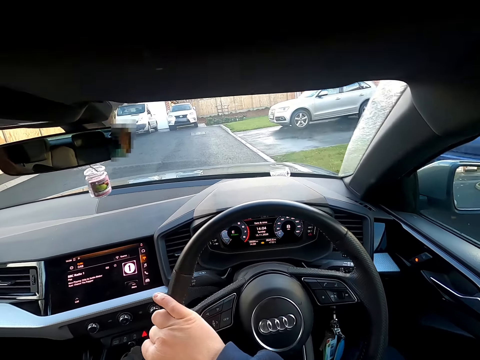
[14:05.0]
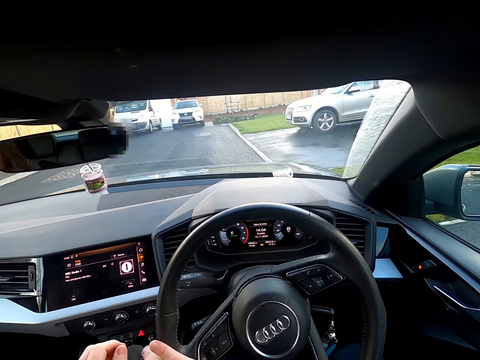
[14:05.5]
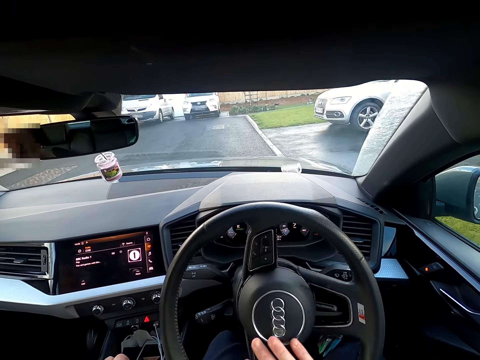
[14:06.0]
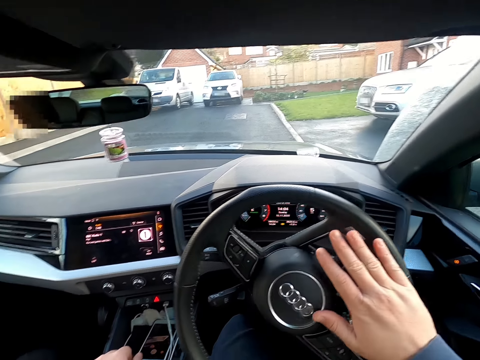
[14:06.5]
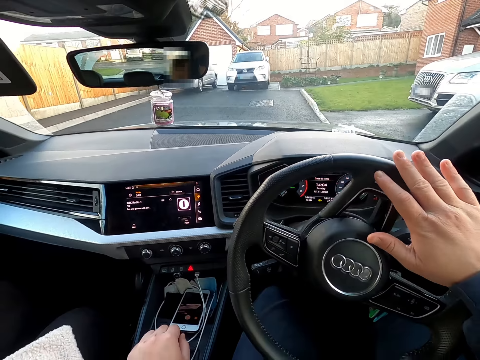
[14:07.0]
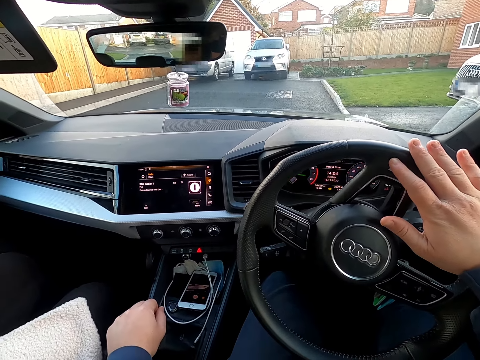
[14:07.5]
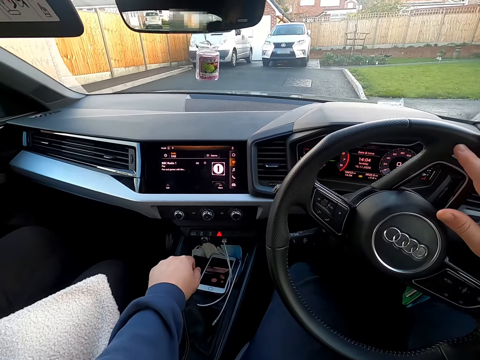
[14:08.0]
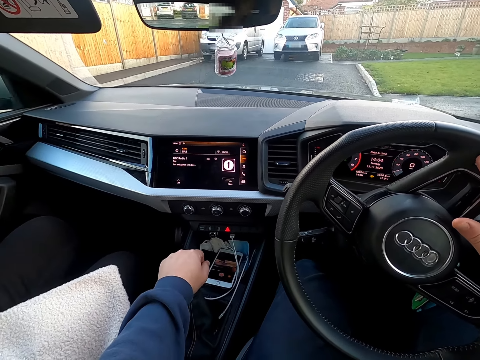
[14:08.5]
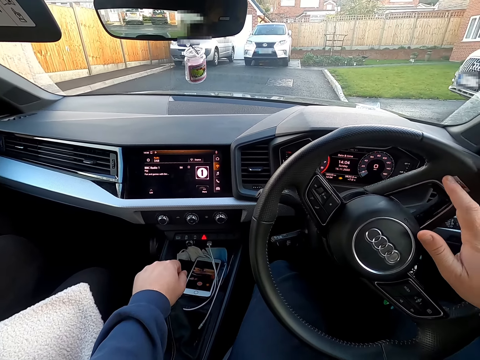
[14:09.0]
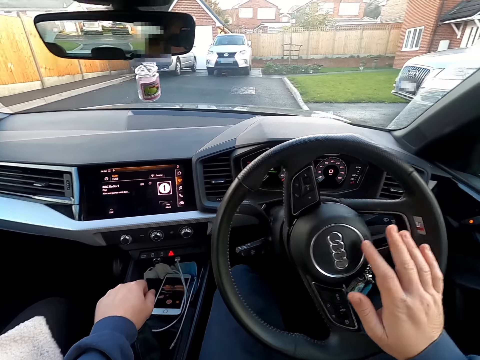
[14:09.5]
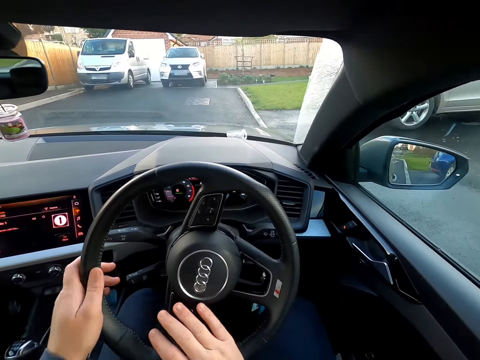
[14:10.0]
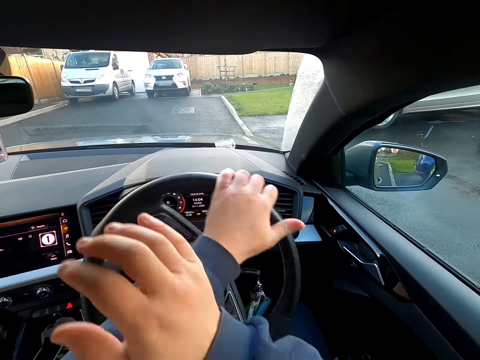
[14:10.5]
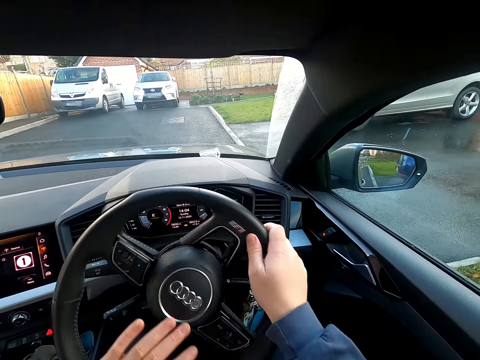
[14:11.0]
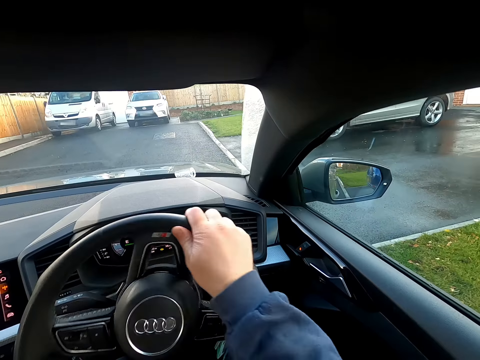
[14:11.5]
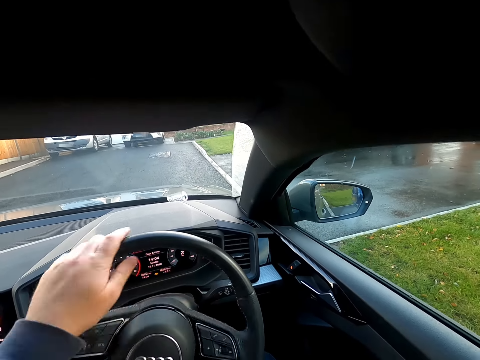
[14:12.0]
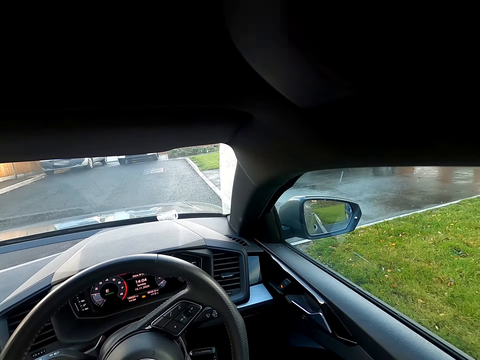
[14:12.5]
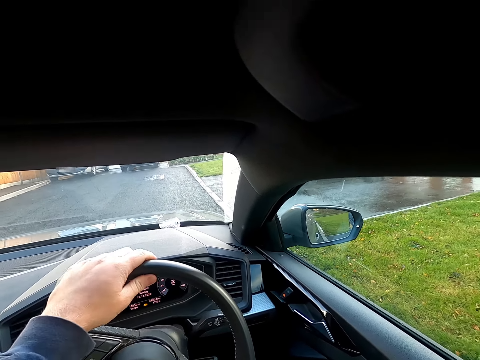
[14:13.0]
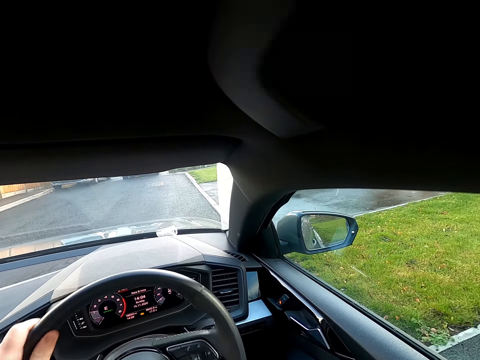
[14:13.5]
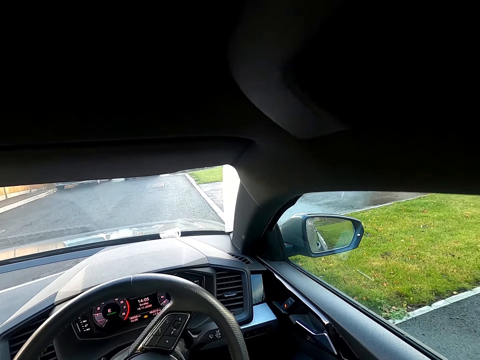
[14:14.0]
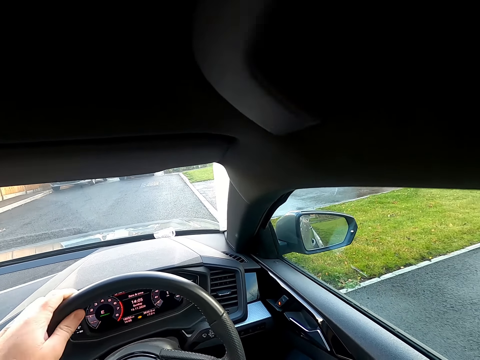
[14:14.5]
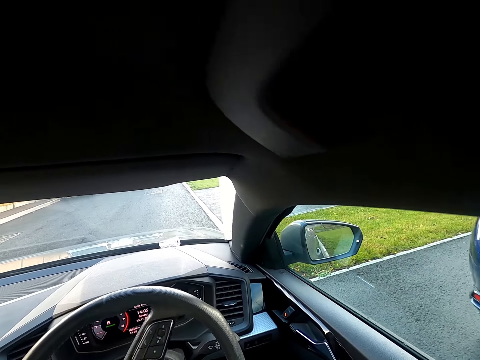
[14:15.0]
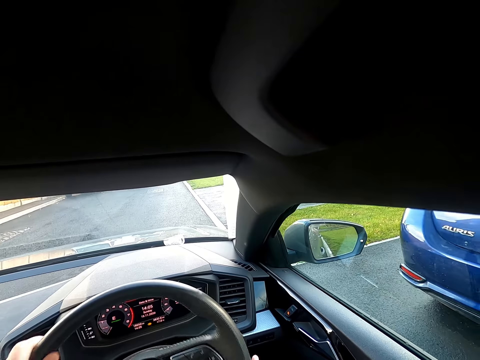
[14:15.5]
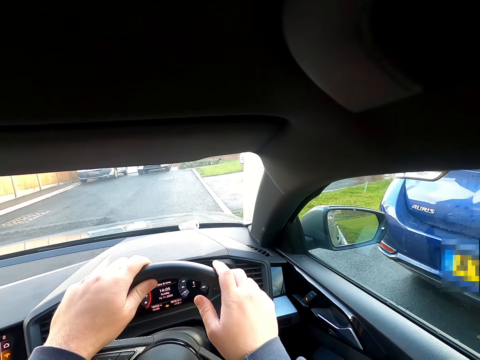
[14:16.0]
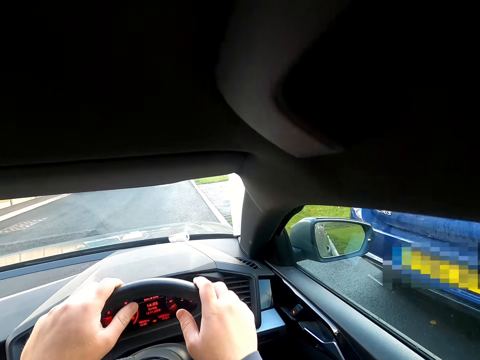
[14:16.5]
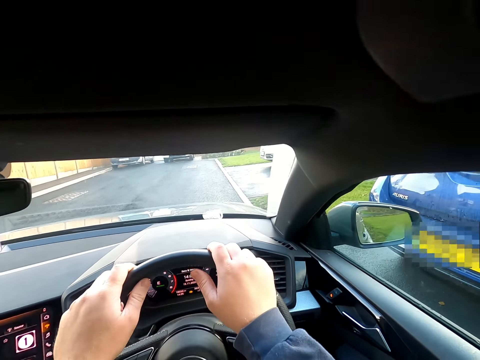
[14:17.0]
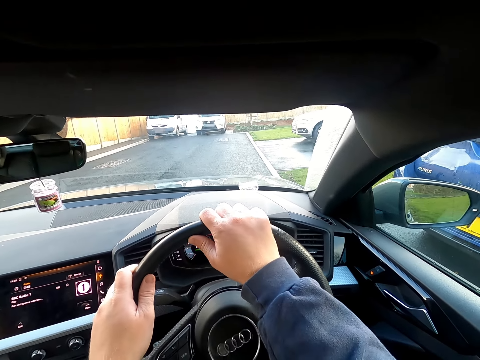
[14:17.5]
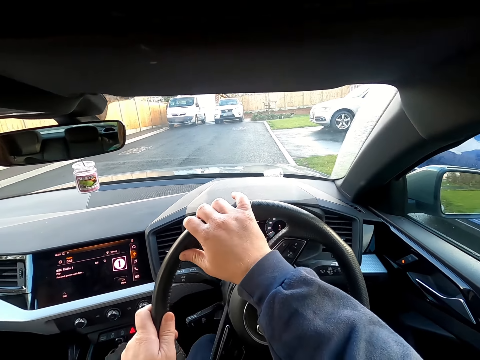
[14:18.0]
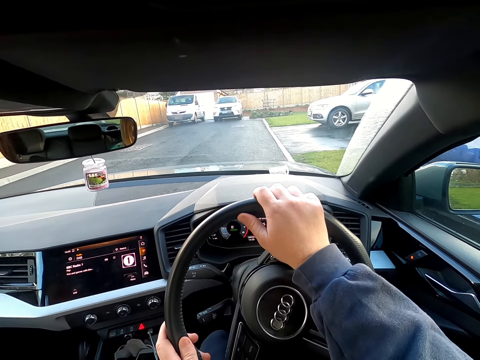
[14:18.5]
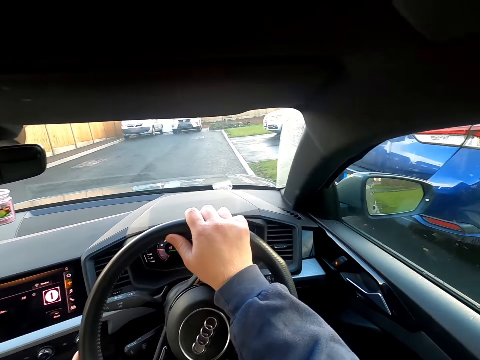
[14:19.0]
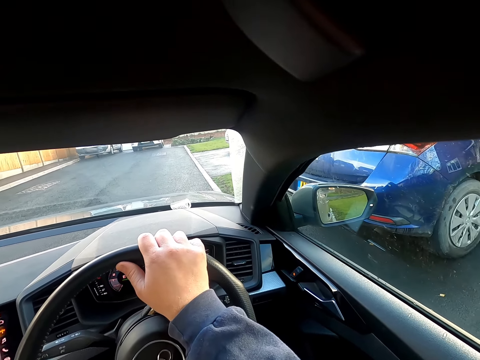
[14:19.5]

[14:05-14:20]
The camera wearer turns the gear lever in the car with his left hand. He stops the car at the parking space. He reverses the car in the parking lot with both hands. He interacts with the woman in the car.

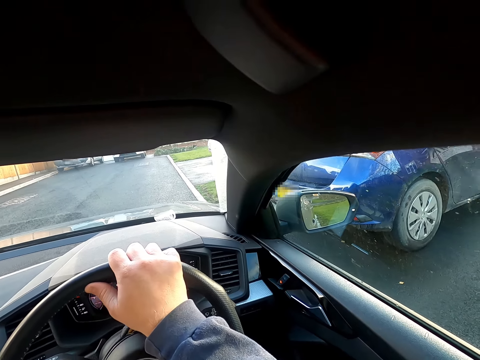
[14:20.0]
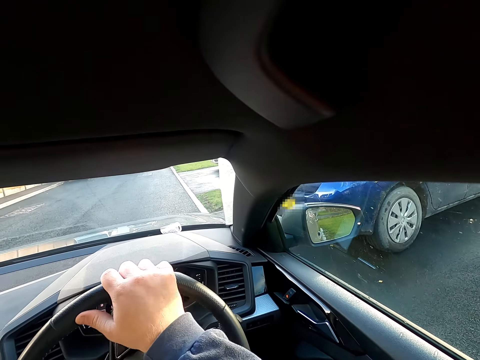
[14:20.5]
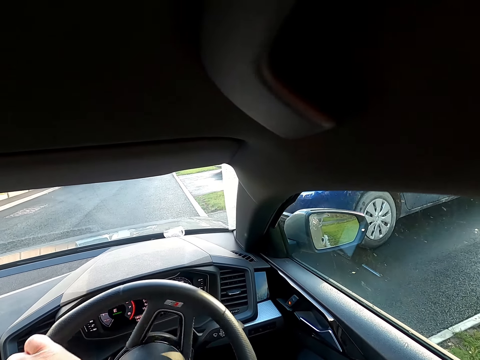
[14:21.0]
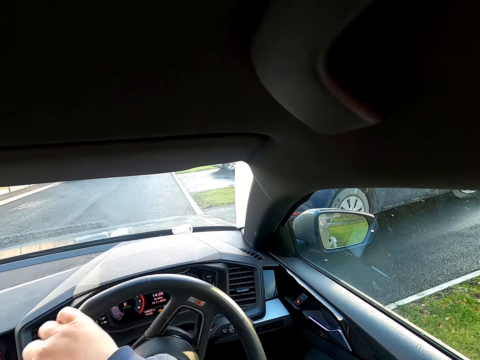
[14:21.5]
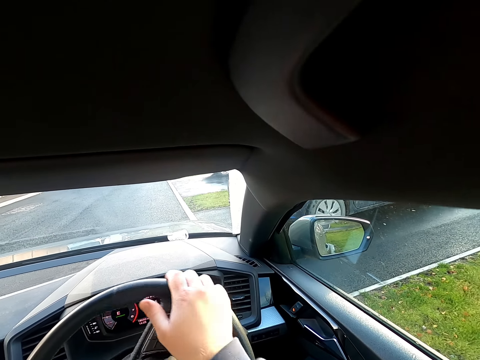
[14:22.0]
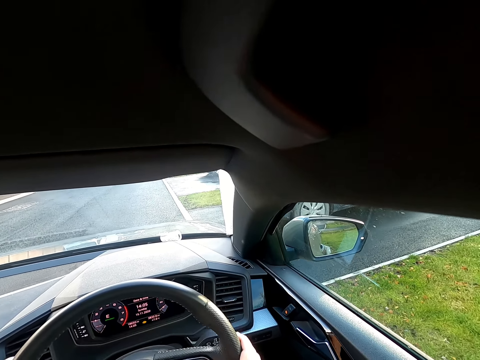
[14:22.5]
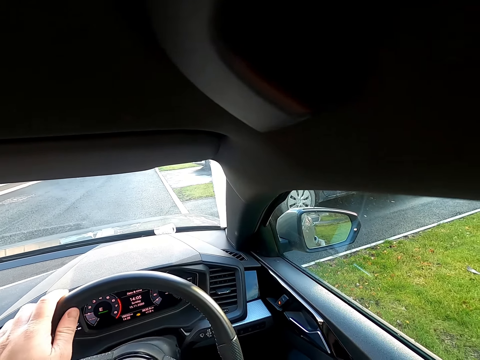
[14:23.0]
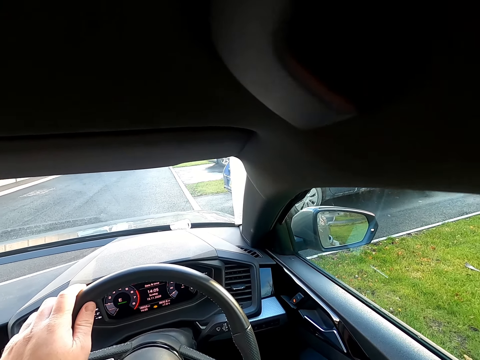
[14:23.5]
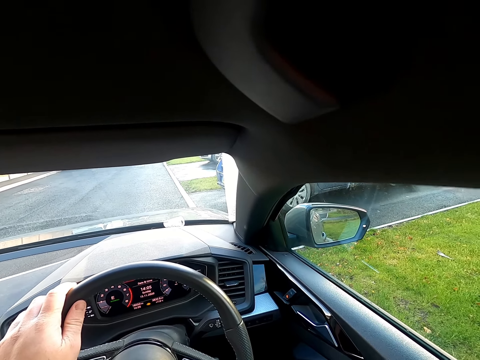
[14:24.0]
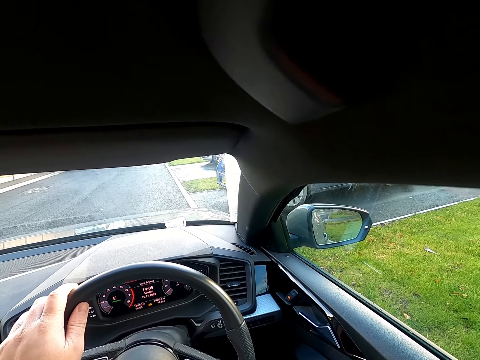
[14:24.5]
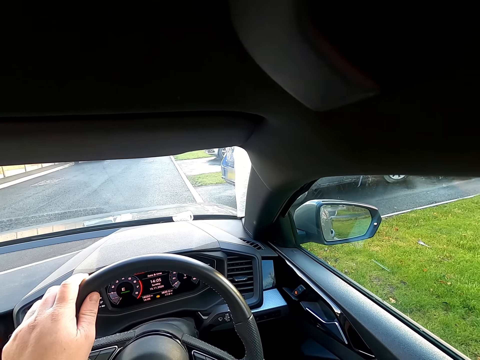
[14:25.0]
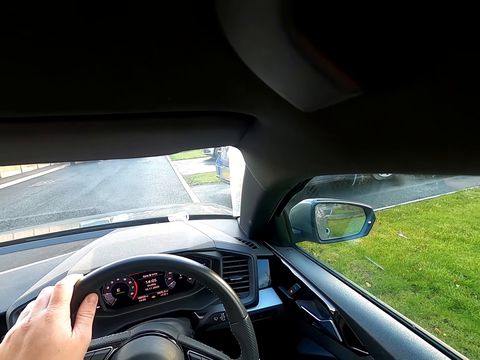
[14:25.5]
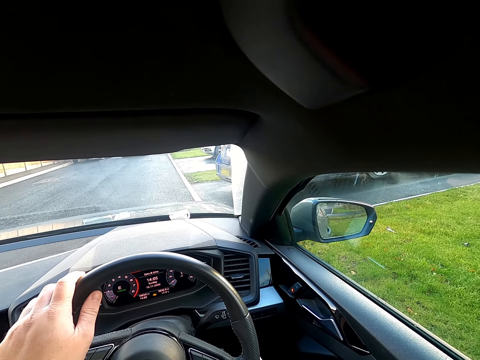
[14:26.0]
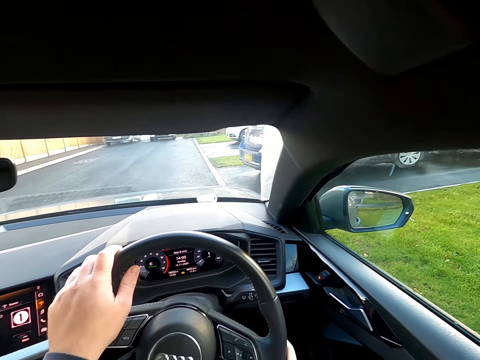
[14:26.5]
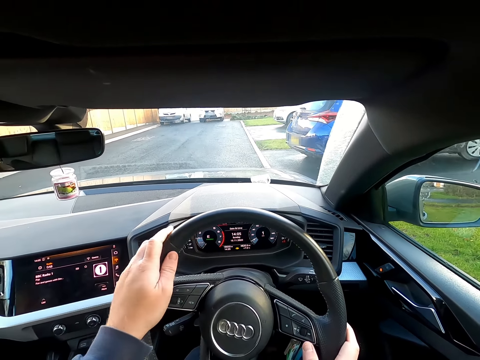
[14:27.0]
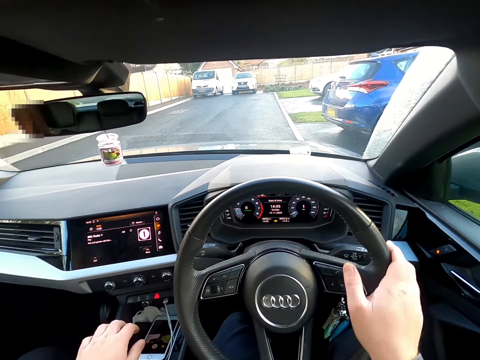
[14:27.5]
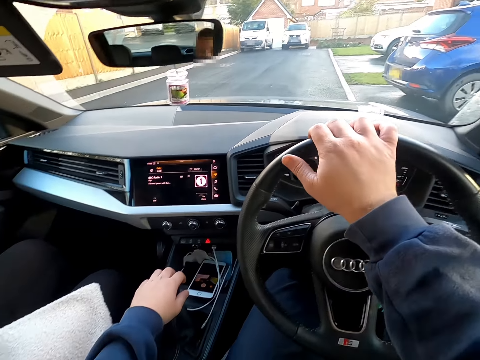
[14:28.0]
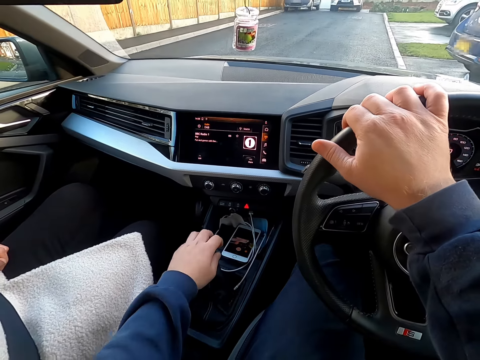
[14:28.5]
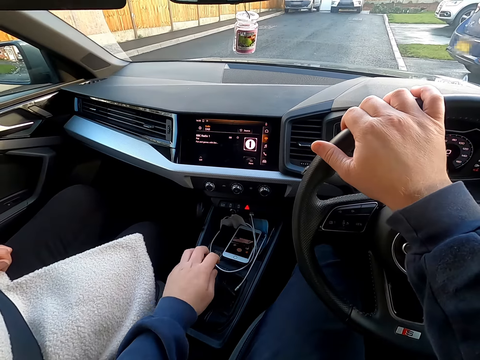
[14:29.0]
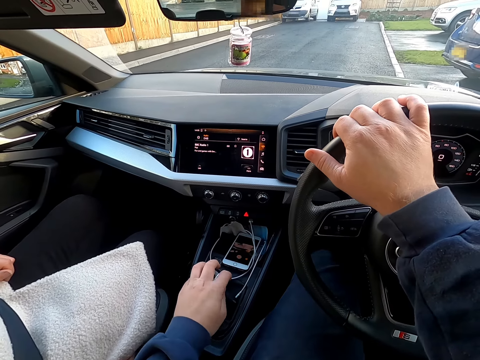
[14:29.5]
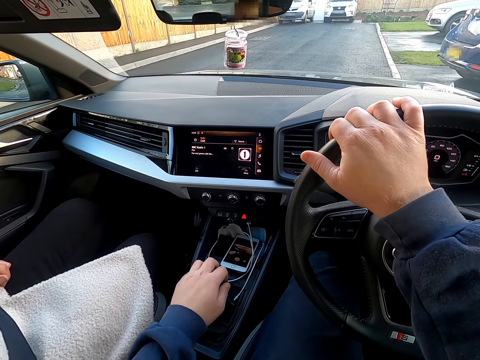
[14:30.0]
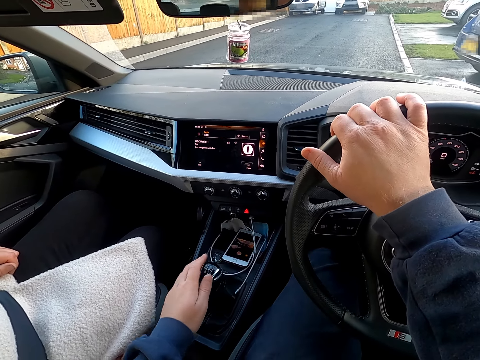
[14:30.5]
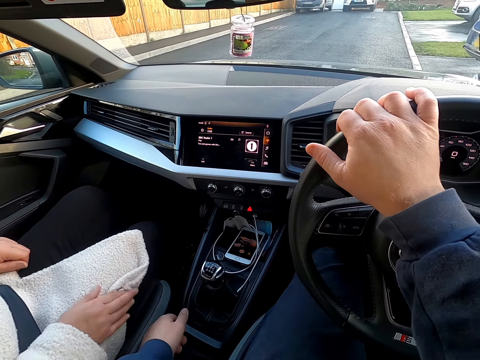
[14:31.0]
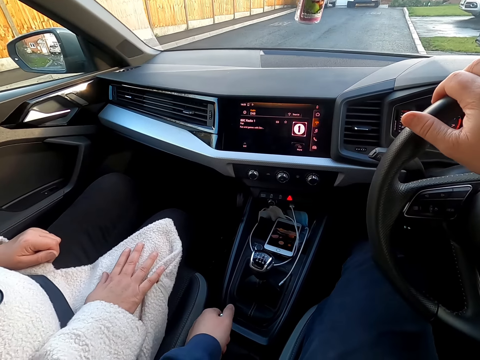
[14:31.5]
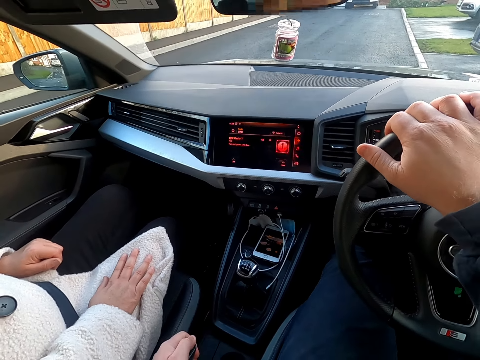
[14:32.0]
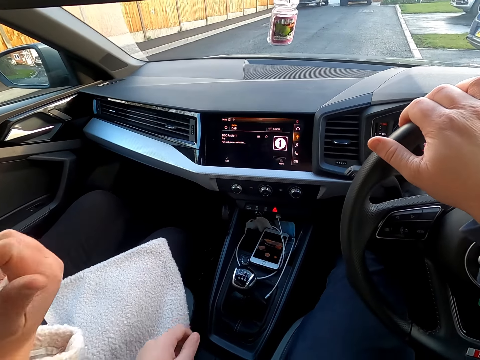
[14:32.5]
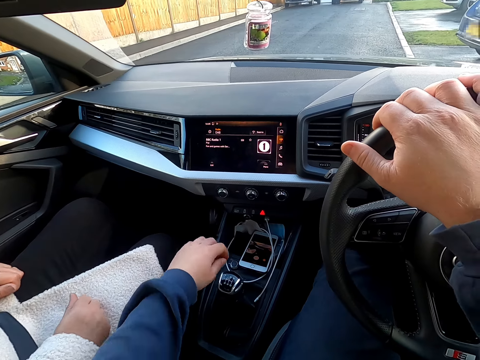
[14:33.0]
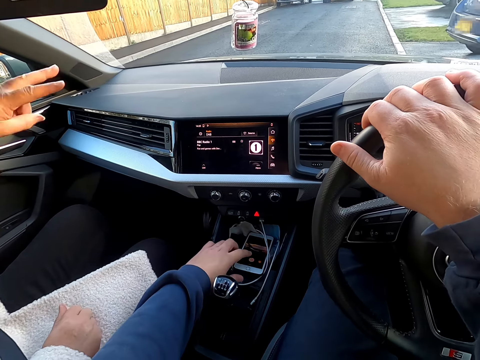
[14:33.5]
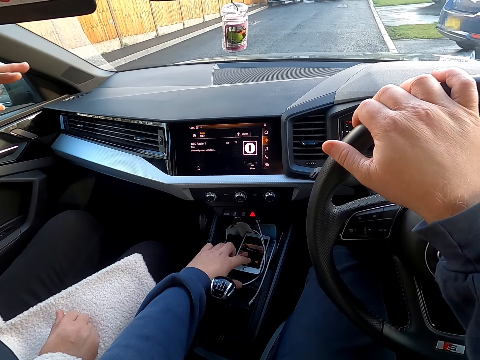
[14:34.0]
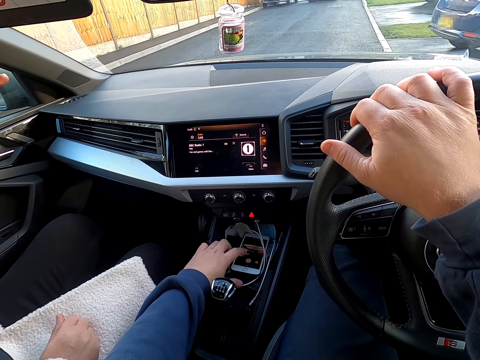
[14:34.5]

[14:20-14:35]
The camera wearer turns the gear lever in the car with his left hand. He parks the car in the parking lot with both hands. He operates a handbrake in the car with his left hand. The woman places her right hand on her thigh inside the car. The camera wearer operates a phone beside the gear lever with his left hand. He presses the phone.
